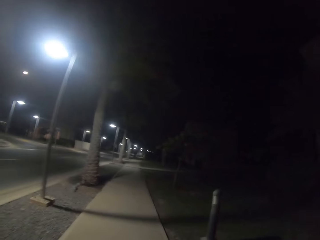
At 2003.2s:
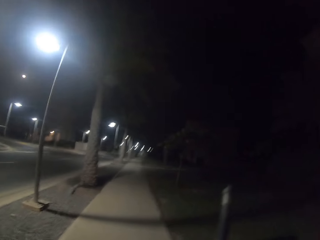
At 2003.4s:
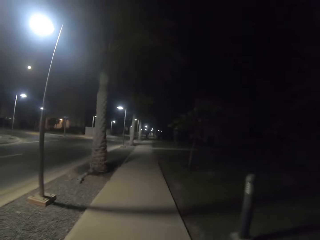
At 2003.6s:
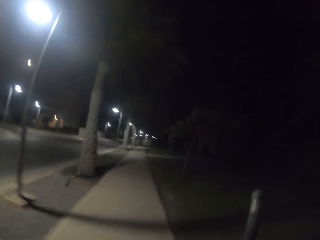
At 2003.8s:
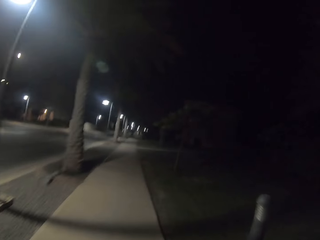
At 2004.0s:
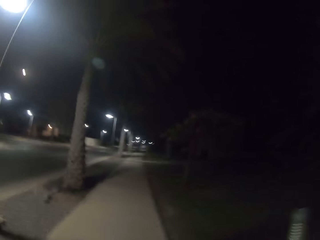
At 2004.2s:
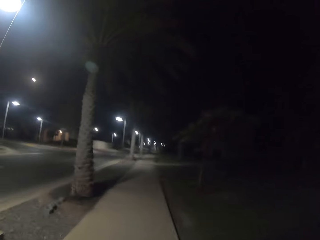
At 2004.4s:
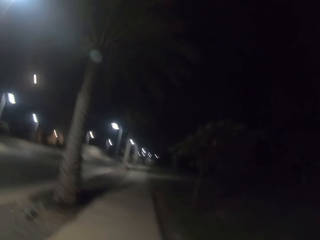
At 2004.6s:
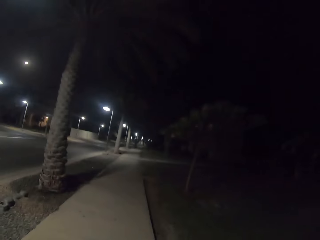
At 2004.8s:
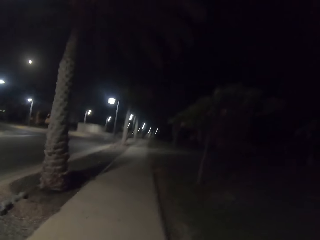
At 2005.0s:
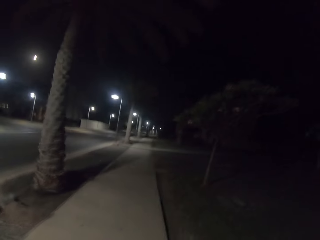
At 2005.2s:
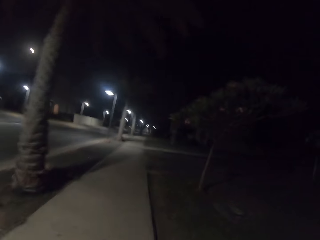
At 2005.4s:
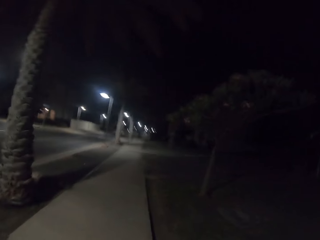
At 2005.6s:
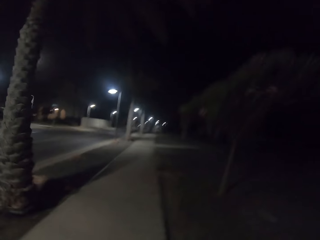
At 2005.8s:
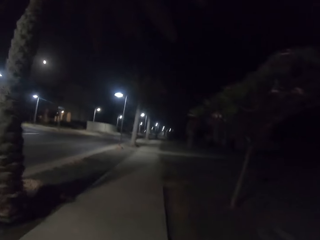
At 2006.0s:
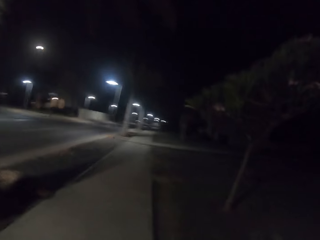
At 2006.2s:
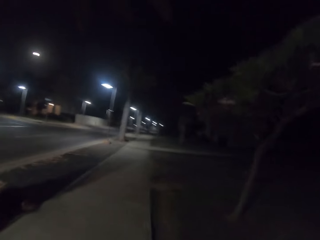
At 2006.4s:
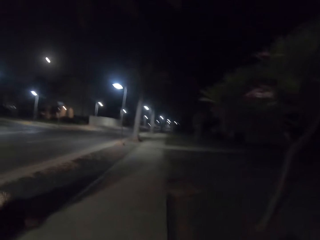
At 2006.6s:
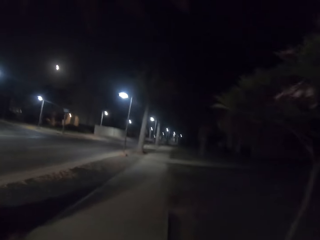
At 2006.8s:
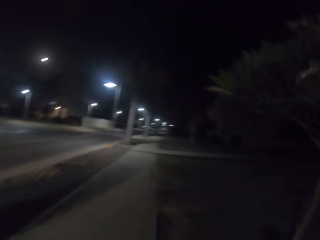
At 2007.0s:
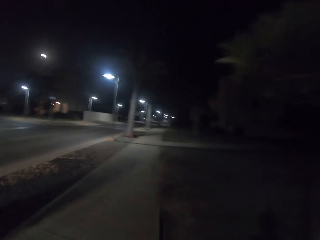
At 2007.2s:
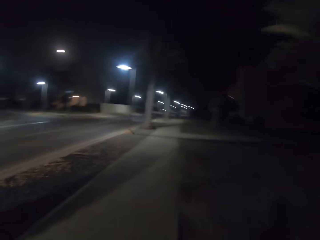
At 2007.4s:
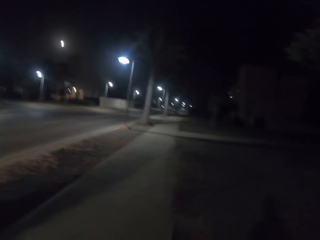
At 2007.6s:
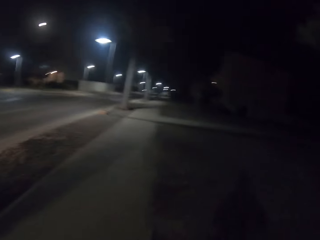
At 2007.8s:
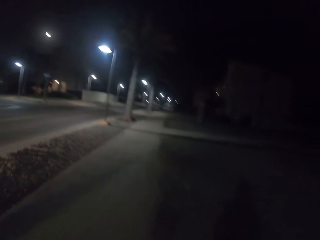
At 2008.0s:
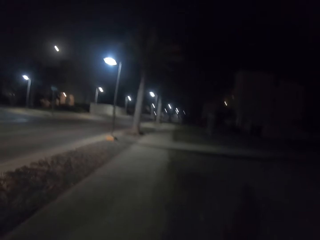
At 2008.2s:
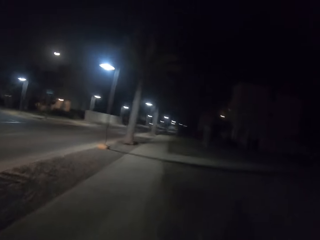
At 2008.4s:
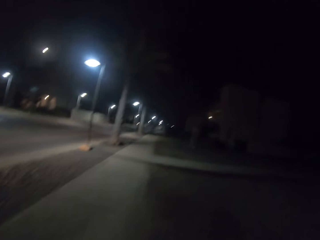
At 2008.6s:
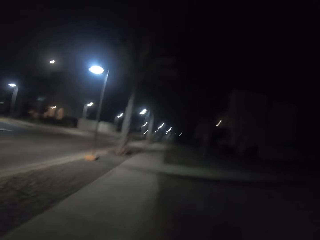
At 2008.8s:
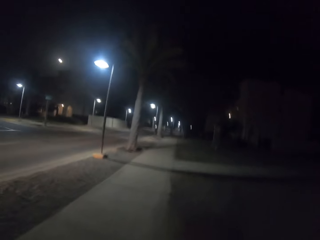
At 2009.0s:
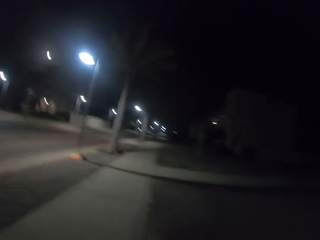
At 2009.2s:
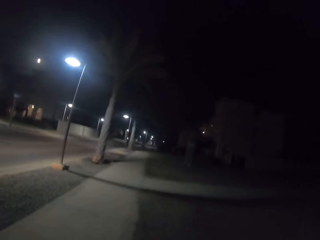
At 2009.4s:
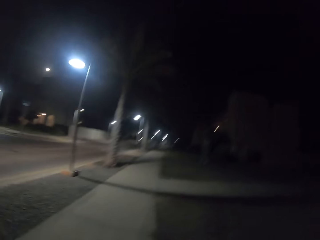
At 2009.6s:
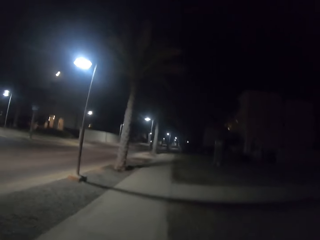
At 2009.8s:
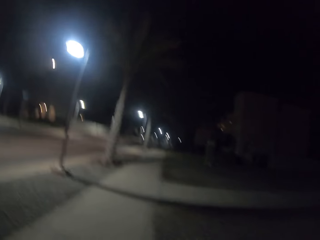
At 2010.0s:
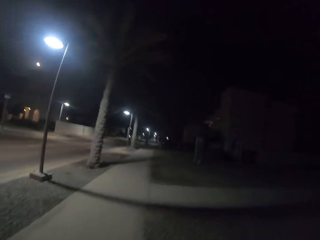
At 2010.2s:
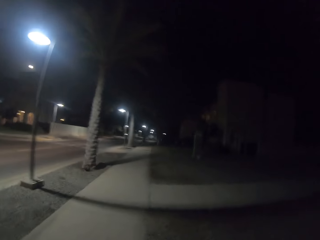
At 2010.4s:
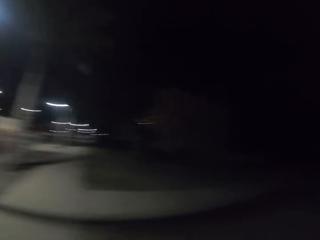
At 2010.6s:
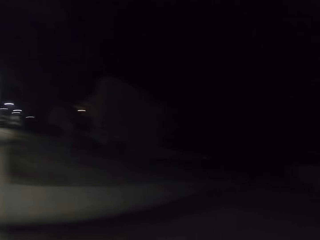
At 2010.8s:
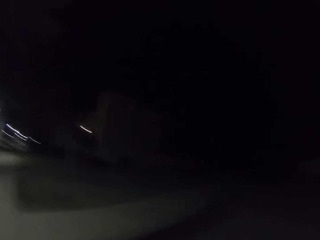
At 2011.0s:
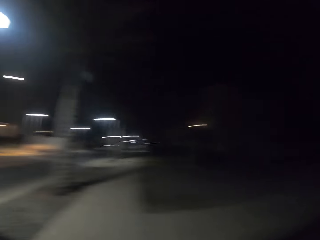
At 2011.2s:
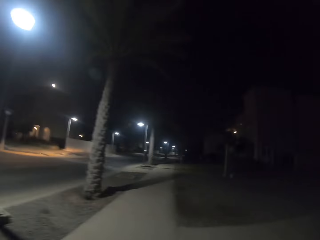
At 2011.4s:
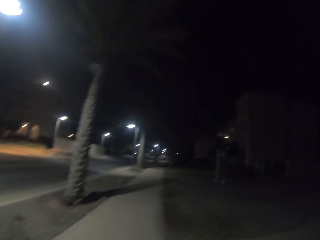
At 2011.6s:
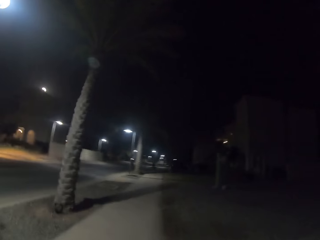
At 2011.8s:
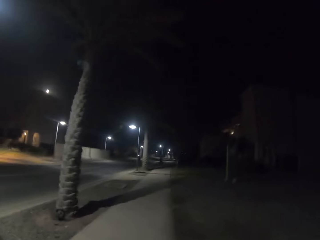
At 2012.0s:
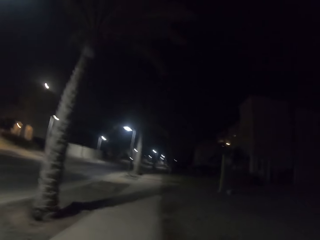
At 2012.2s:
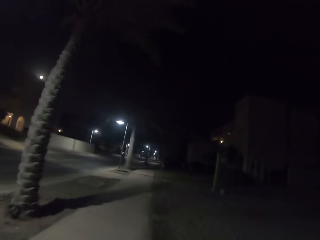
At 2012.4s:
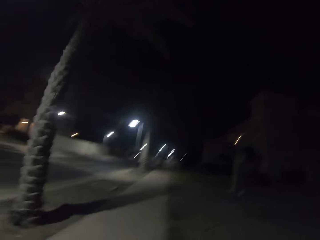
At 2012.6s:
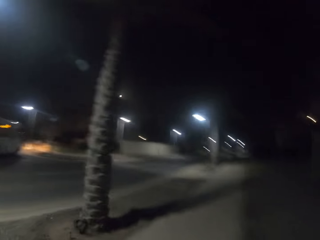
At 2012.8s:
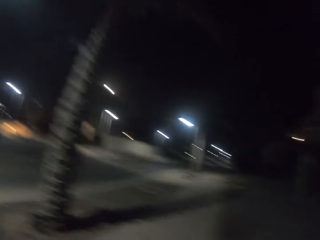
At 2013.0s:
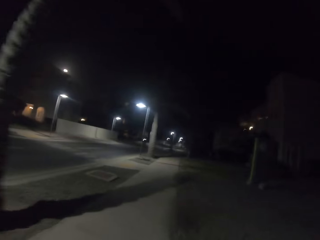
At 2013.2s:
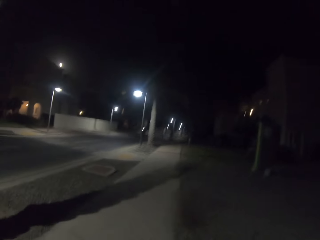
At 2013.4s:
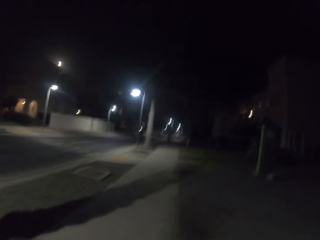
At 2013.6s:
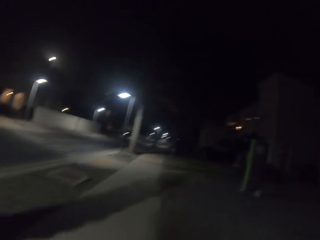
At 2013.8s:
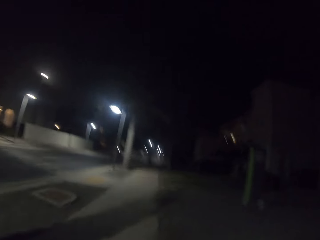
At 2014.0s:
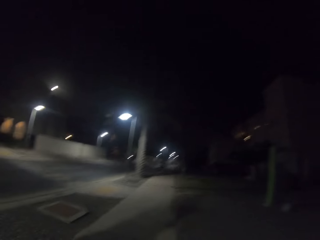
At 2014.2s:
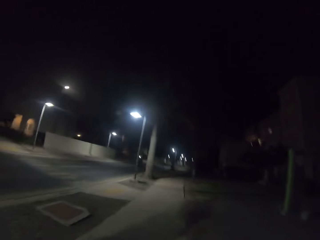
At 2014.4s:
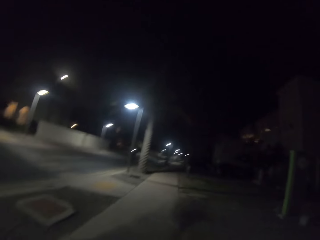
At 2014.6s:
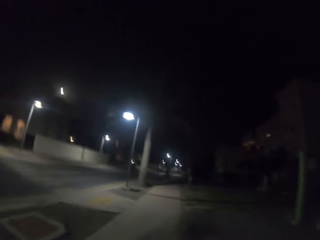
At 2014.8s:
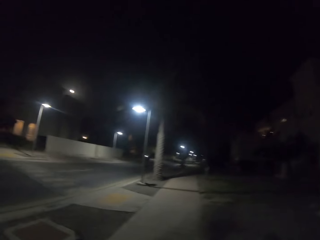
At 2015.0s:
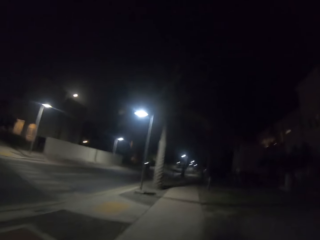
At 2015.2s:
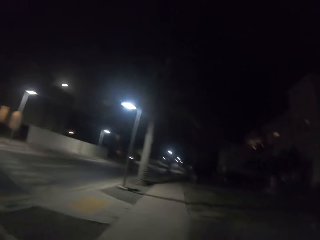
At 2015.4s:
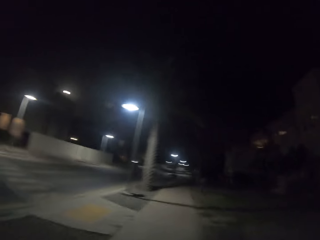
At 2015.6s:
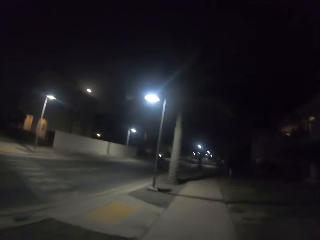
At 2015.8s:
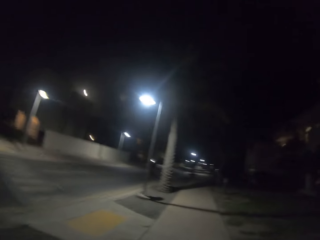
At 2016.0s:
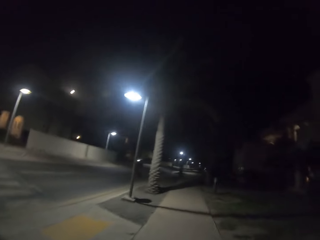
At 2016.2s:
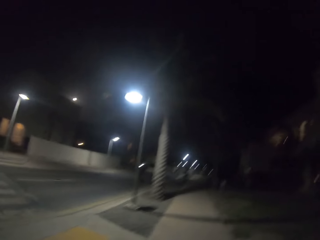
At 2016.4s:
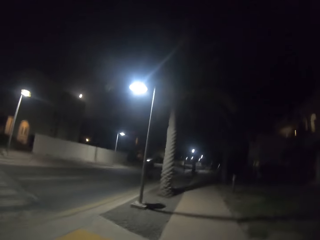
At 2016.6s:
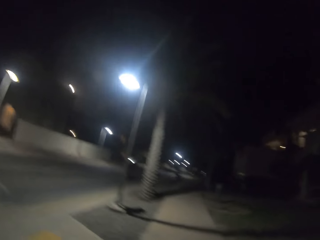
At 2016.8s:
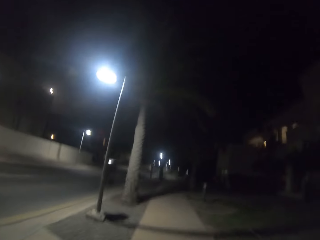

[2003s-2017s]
The camera wearer jogs on the sidewalk. They look around. They walk.

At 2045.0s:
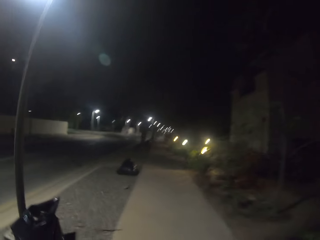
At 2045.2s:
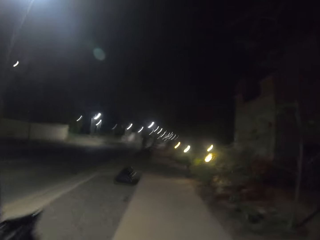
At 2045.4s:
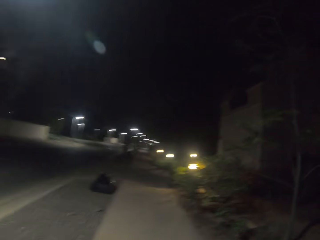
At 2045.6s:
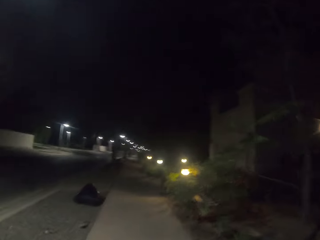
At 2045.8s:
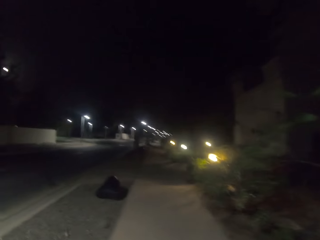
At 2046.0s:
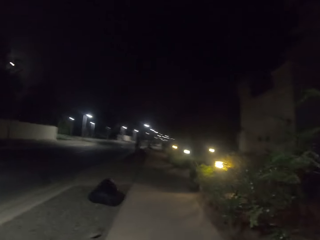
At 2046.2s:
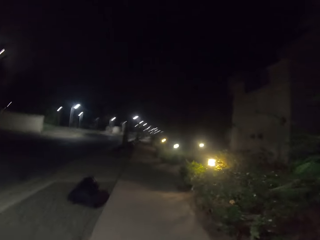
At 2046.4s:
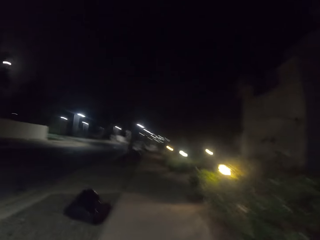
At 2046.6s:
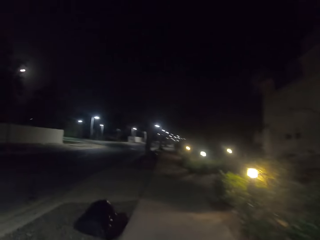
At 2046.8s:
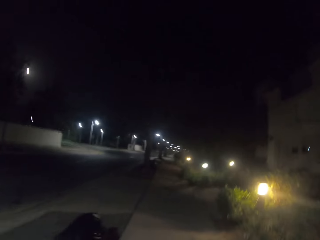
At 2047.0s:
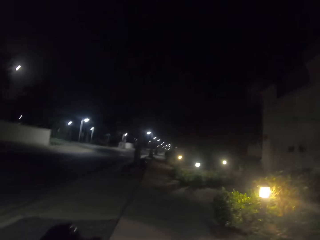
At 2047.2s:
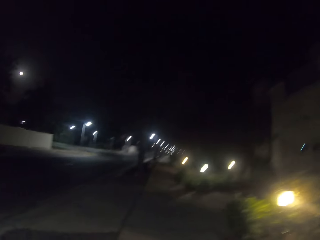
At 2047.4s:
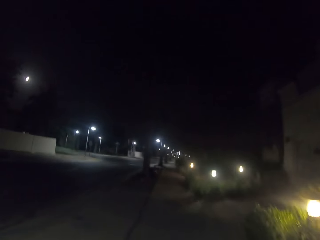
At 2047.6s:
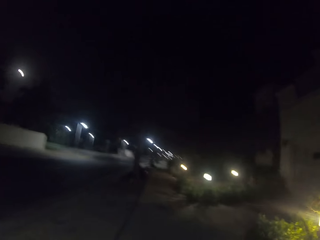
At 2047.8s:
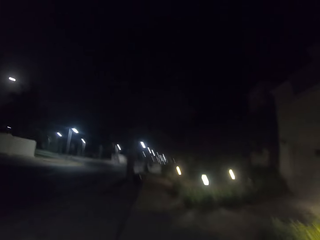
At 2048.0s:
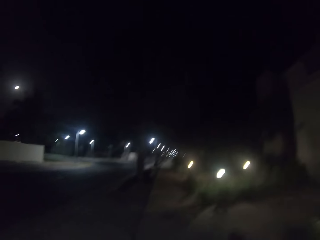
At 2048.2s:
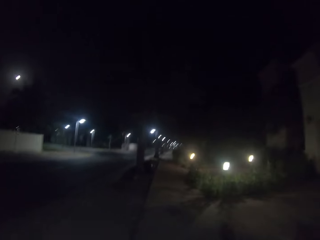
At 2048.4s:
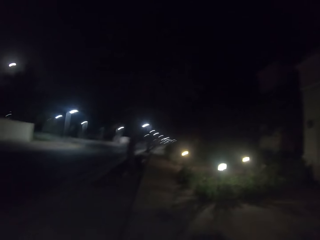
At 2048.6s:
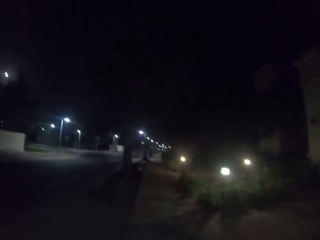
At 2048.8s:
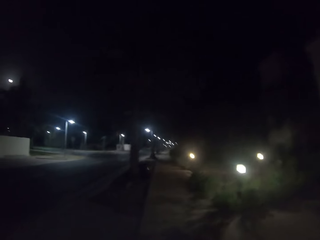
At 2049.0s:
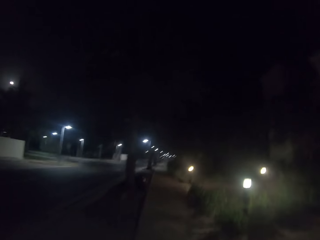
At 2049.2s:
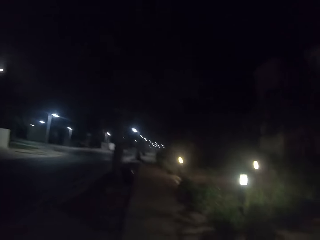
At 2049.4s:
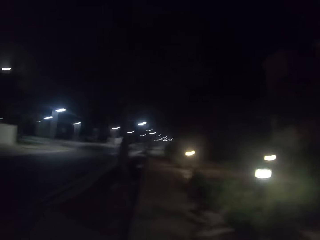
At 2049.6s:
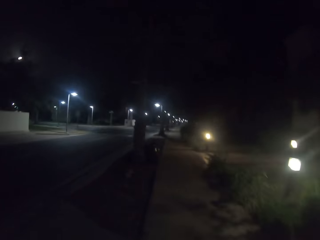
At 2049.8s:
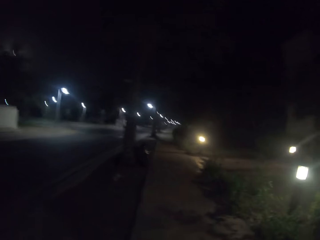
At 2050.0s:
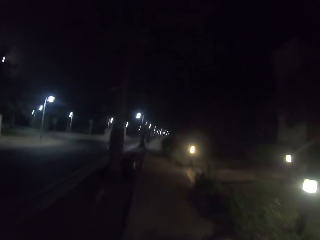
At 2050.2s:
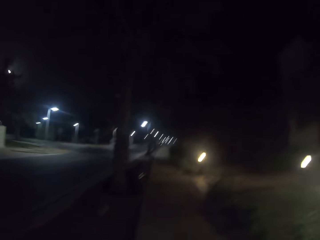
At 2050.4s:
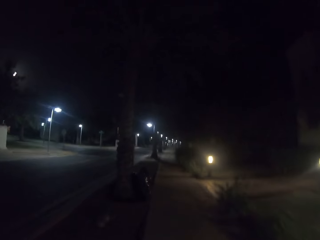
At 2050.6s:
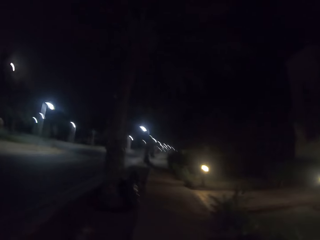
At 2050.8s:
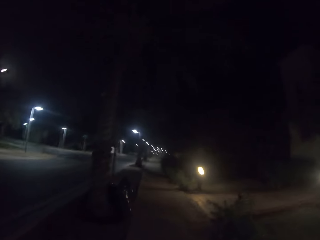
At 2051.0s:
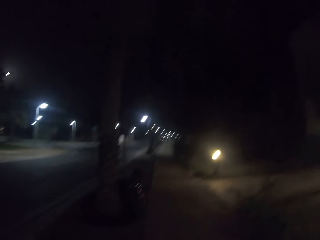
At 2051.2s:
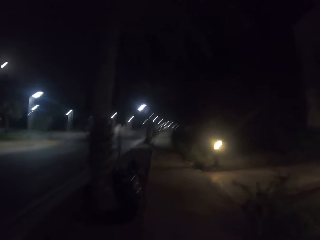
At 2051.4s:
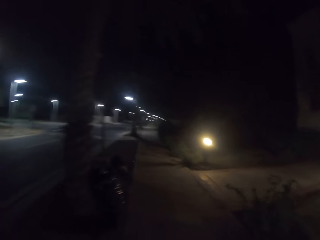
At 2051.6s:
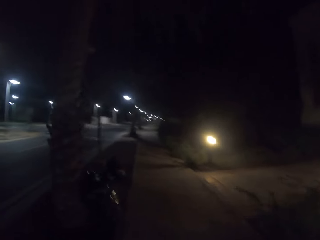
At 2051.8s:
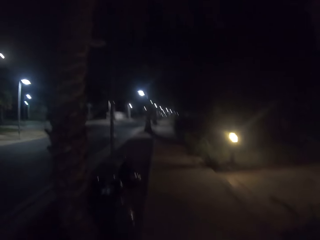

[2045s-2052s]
The camera wearer starts jogging.
